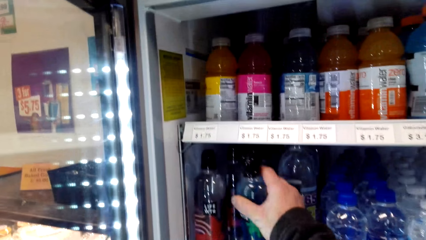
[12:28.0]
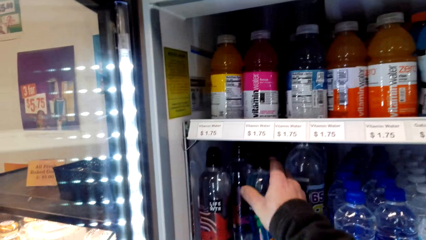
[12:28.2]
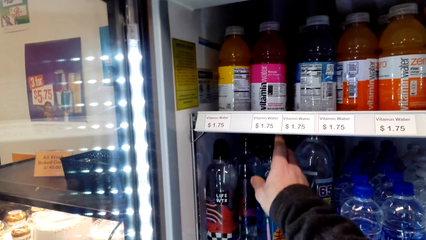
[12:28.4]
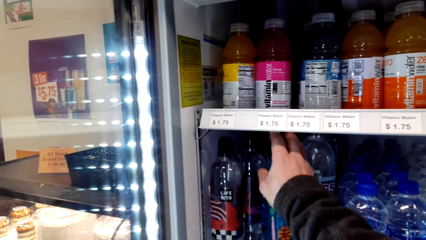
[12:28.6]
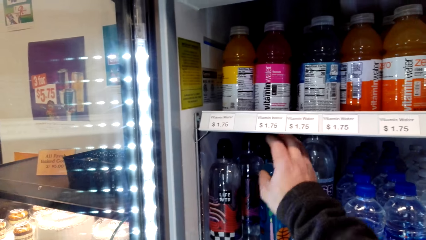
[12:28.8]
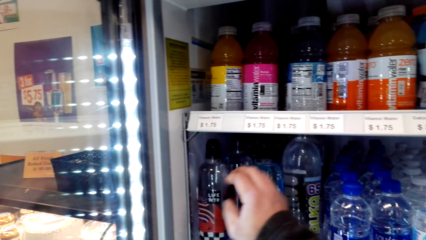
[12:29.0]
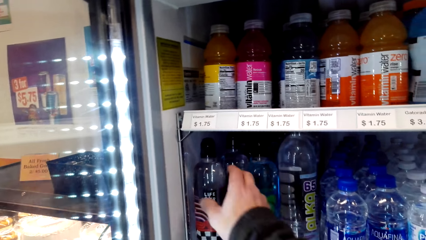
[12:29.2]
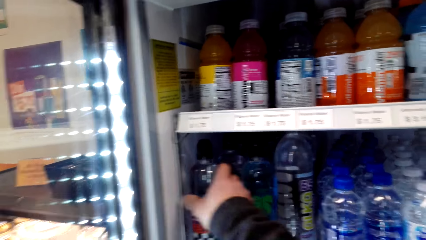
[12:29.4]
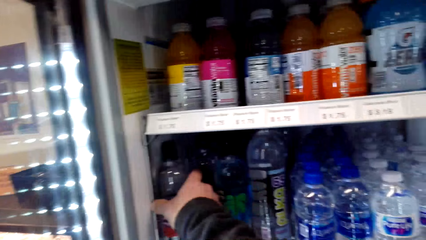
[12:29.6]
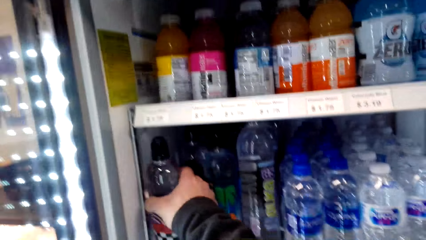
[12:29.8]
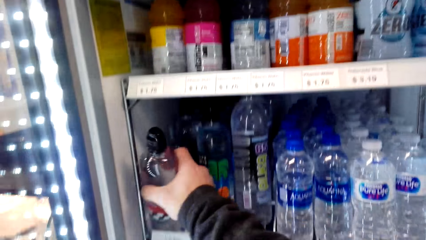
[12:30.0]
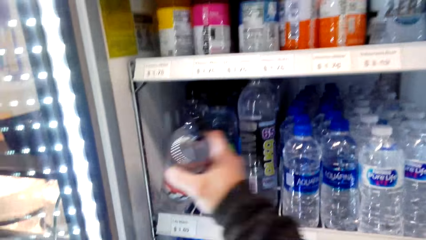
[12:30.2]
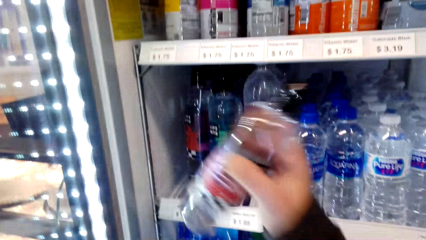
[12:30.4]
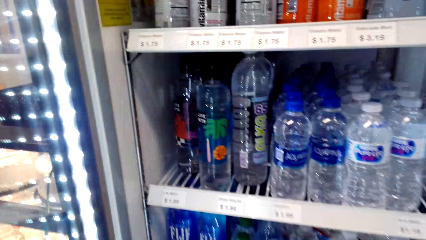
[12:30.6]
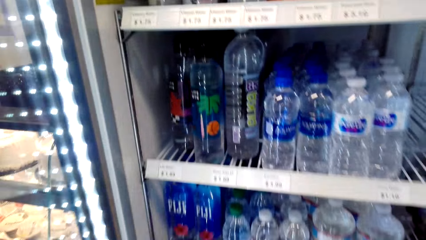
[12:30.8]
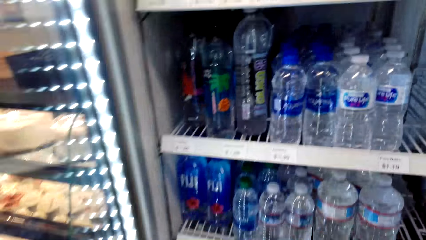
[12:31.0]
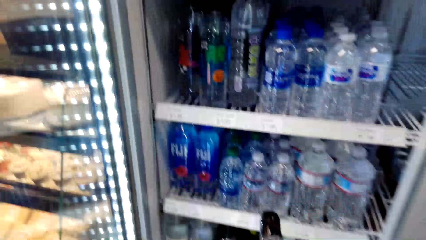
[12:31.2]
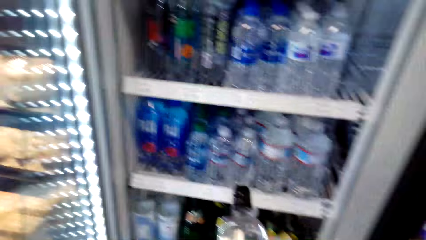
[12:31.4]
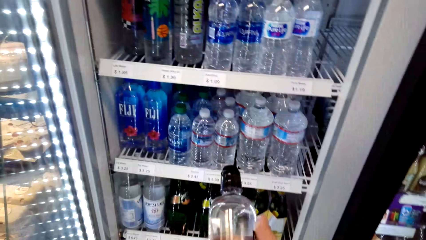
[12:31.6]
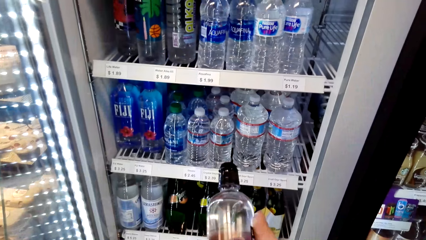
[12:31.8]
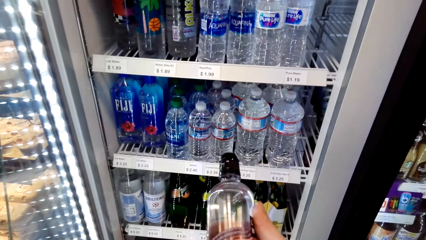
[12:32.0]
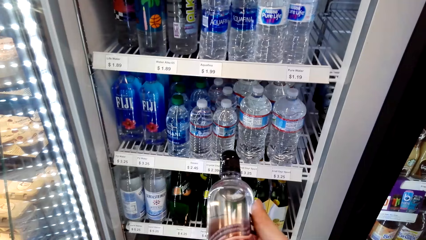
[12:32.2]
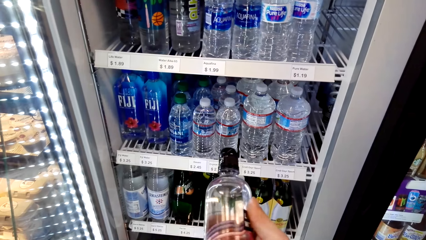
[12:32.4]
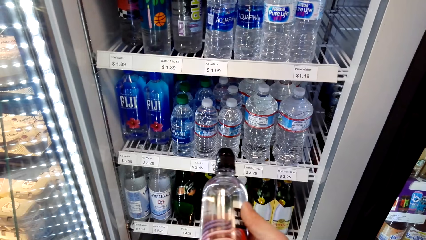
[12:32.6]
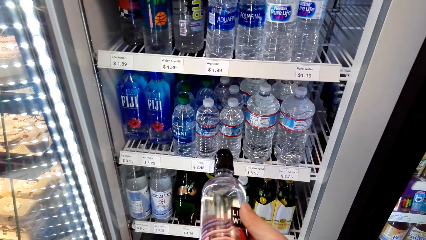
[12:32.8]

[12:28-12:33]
The camera wearer puts the bottle of water in the fridge. They pick up the water from the fridge.

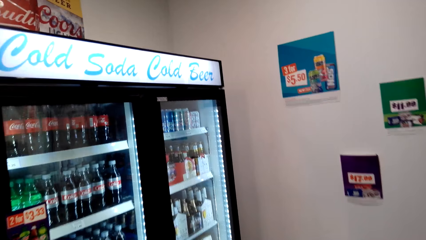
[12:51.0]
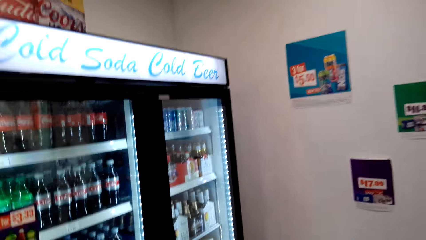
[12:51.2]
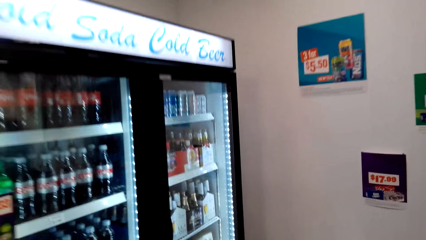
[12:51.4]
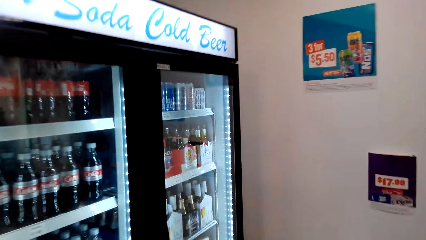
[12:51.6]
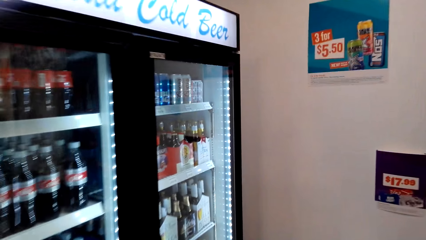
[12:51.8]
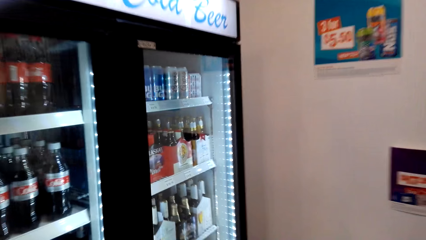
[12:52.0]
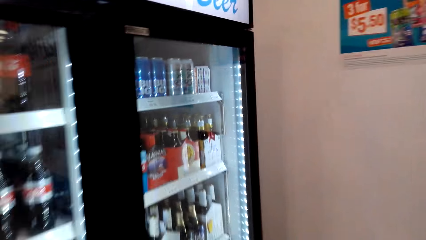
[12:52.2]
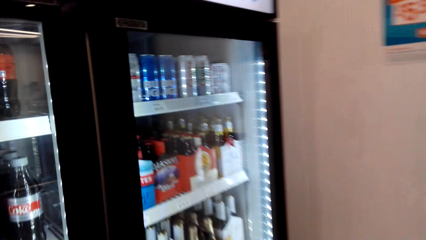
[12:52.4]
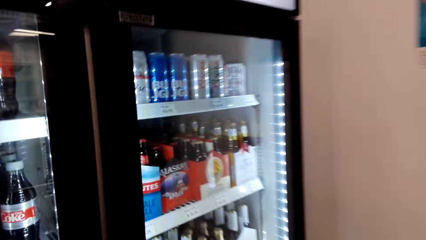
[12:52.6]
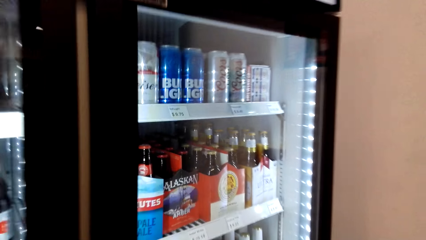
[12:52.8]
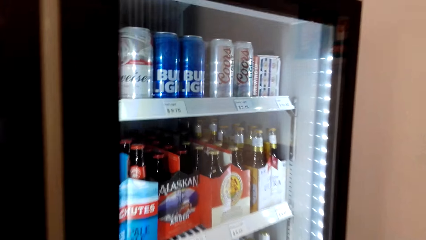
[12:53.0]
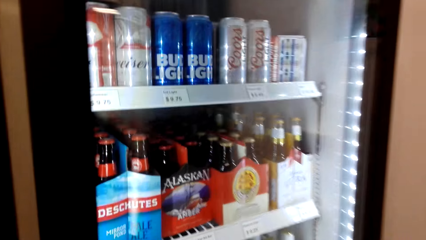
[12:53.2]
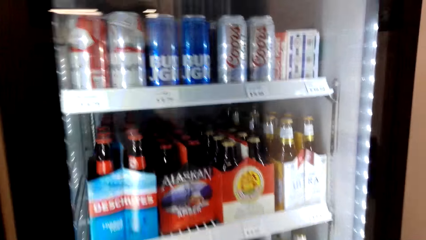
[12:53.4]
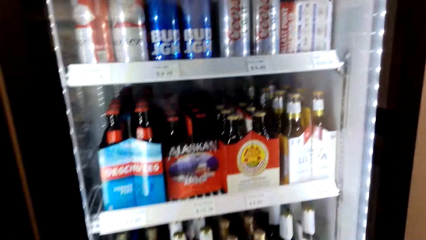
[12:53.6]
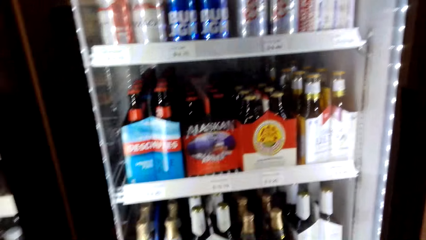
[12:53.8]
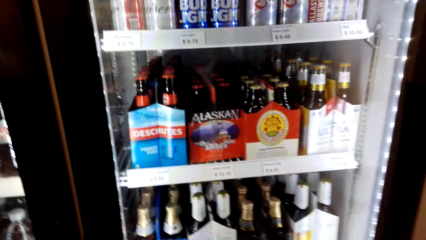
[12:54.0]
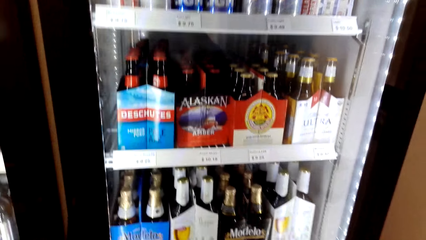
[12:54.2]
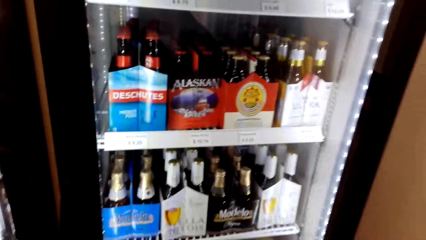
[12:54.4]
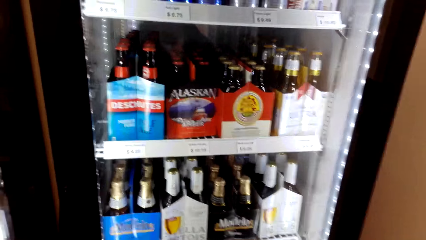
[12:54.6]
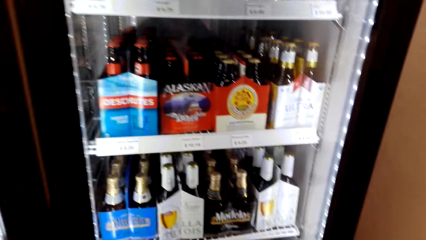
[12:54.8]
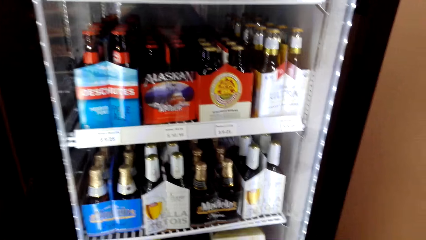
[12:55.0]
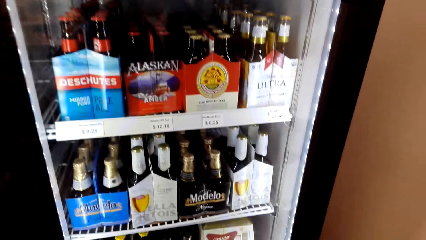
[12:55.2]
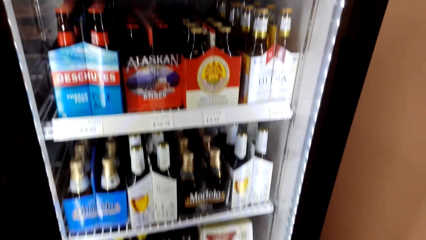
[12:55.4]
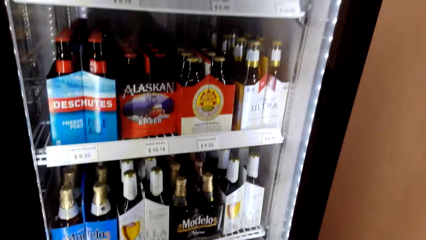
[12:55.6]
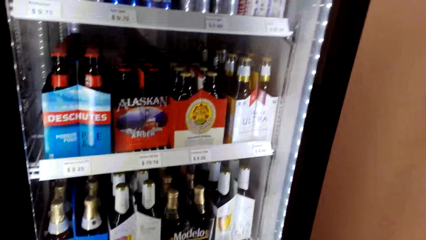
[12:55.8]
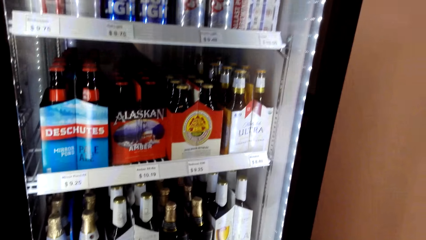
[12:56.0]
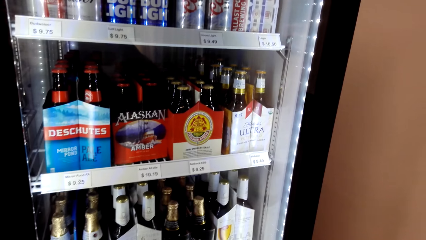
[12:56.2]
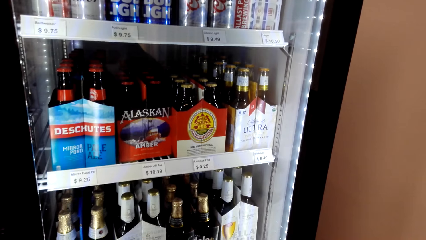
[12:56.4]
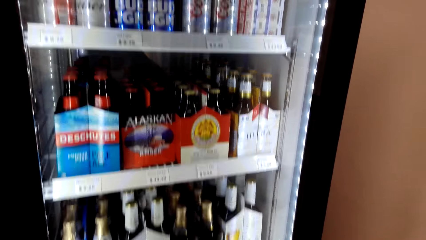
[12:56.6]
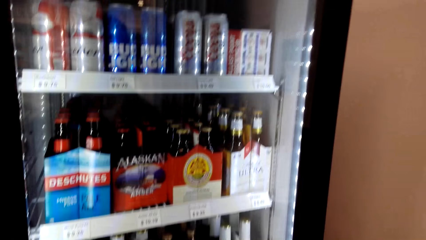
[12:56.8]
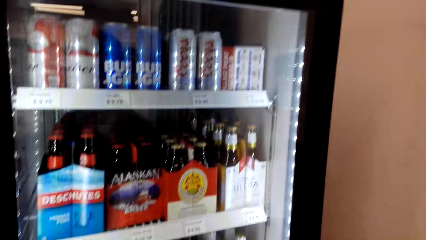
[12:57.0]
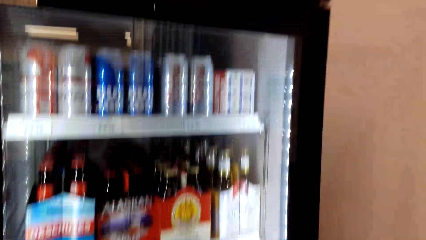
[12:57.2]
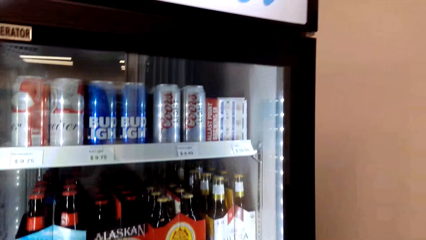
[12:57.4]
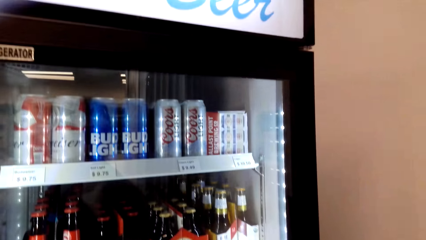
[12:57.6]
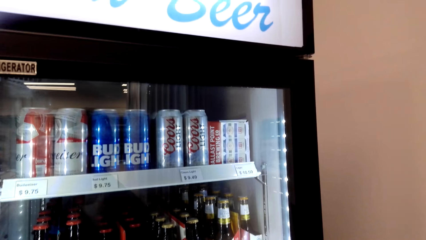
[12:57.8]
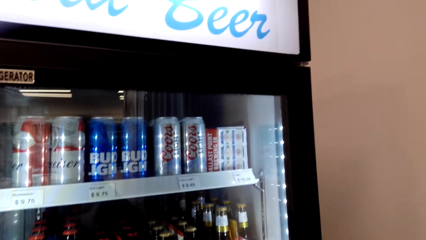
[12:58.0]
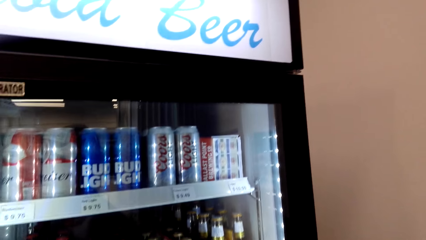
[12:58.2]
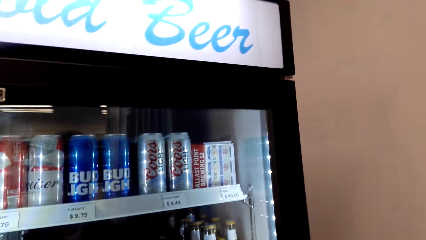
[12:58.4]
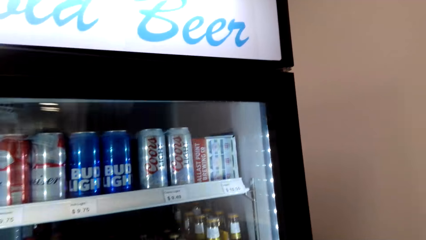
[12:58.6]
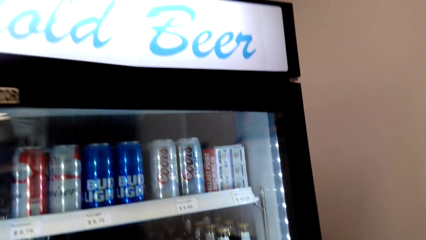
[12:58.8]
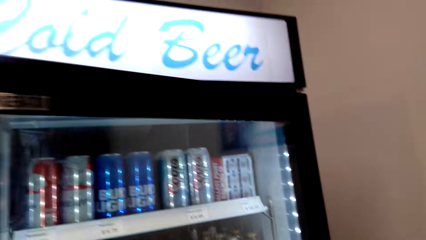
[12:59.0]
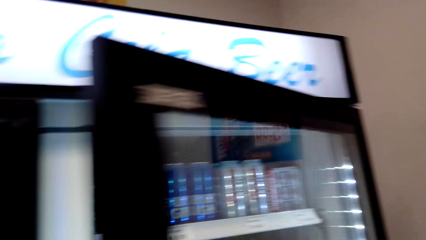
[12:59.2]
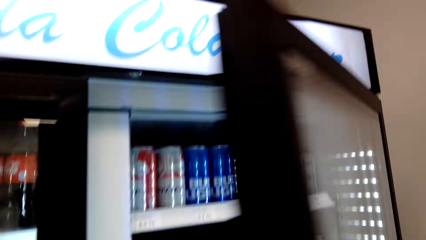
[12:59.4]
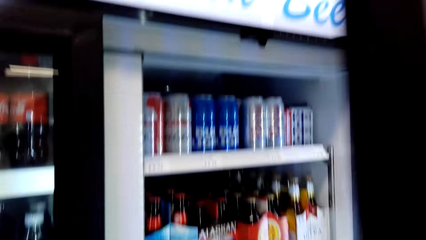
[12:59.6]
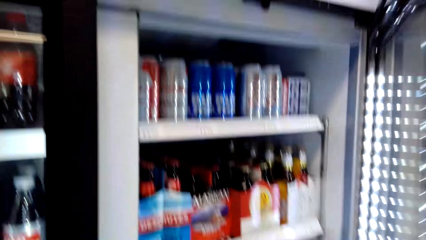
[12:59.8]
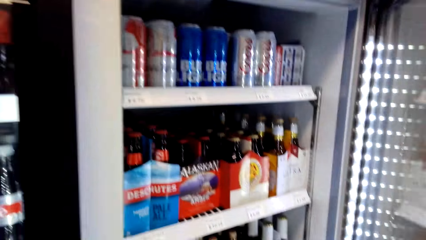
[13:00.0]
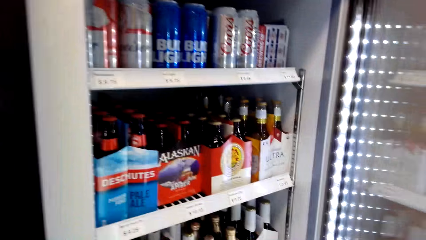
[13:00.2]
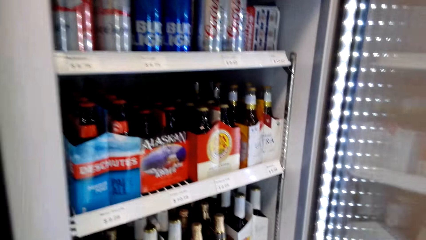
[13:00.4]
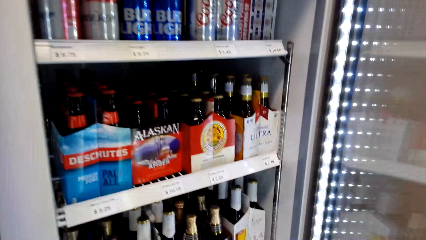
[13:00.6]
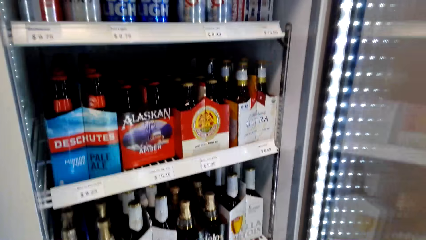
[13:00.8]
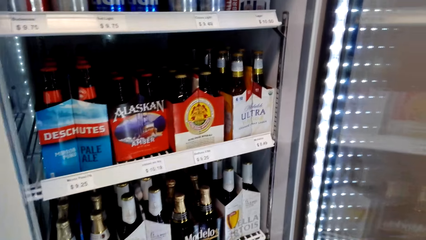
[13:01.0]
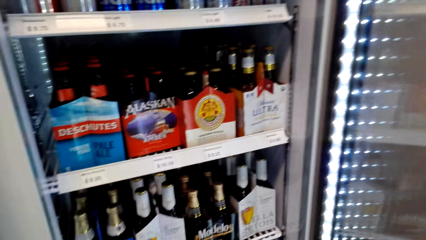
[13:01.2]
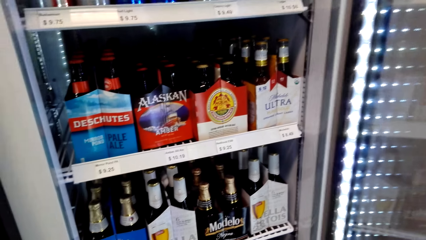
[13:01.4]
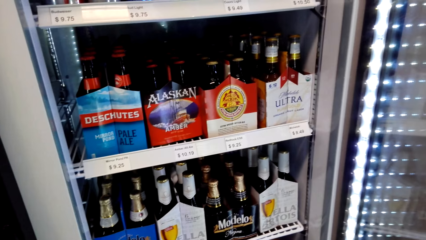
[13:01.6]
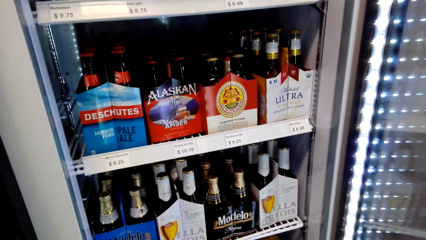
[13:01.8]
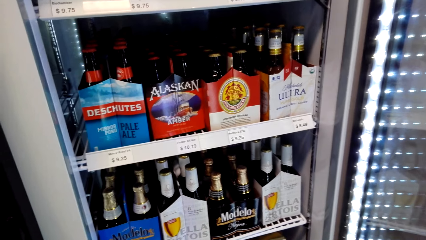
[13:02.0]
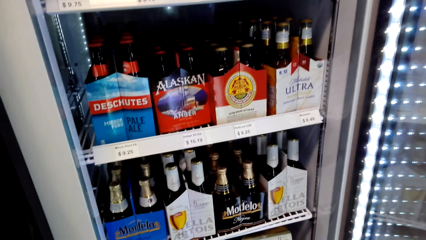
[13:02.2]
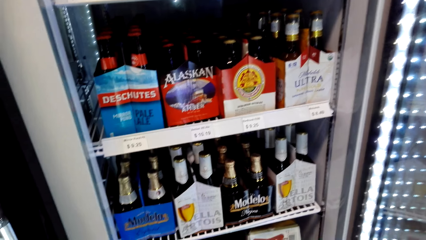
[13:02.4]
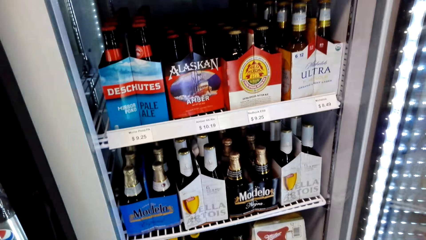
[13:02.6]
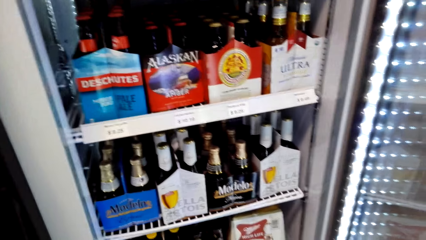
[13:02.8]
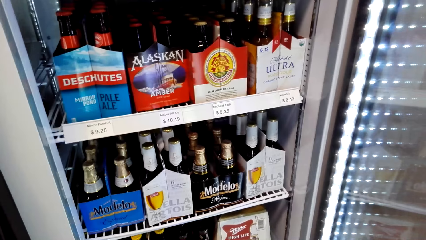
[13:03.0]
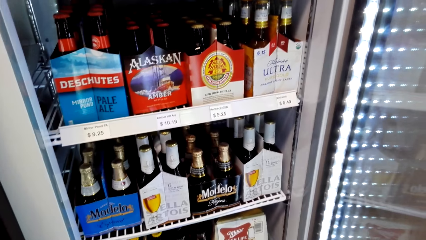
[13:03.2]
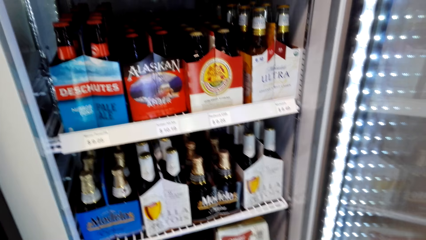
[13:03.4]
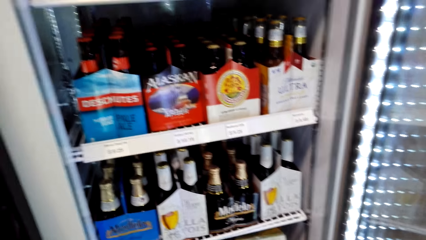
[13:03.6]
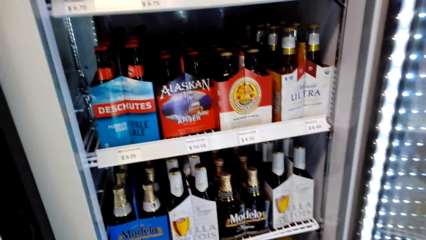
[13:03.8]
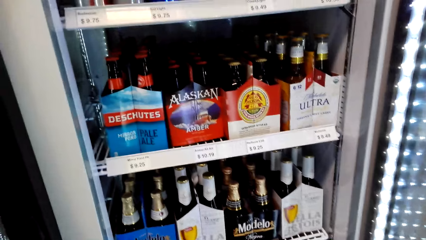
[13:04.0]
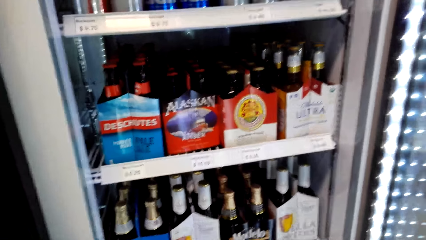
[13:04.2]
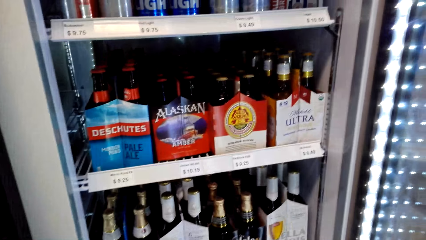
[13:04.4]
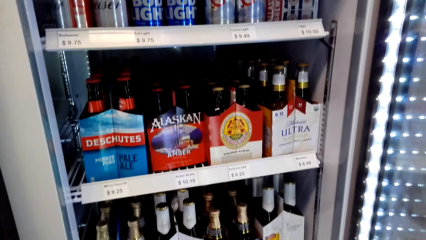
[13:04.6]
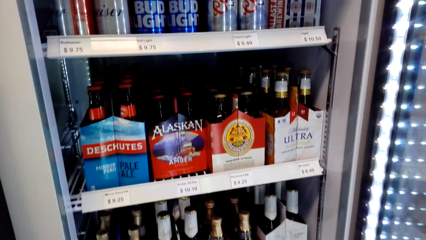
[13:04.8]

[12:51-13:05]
The camera wearer walks around. They walk around again. They open the fridge. They look around.
